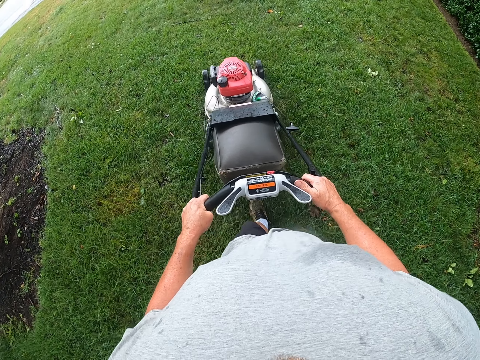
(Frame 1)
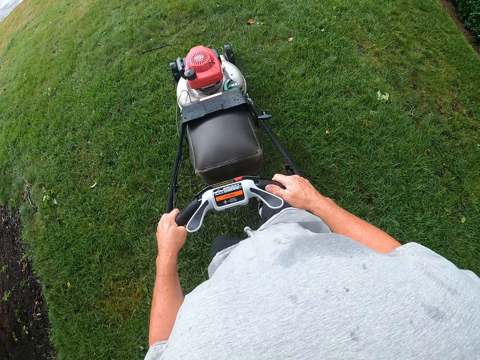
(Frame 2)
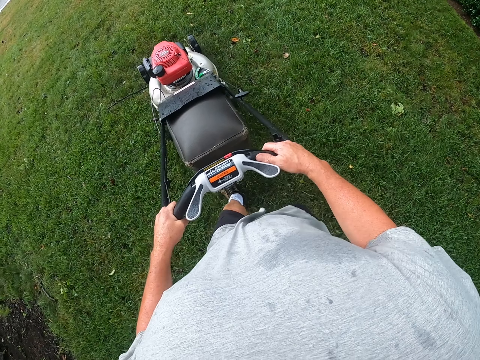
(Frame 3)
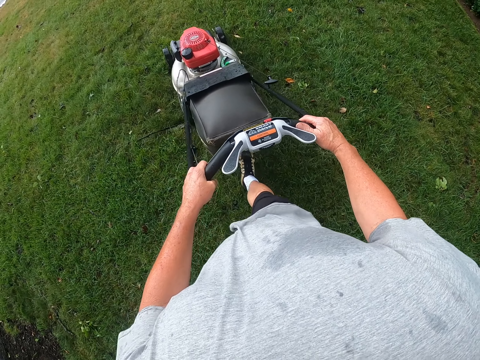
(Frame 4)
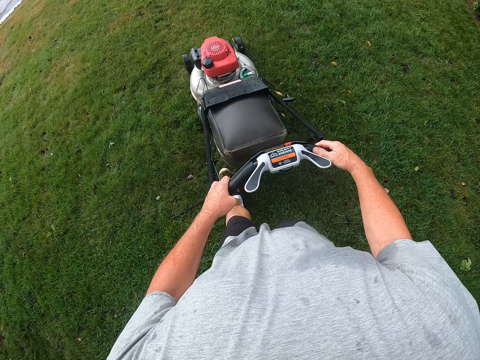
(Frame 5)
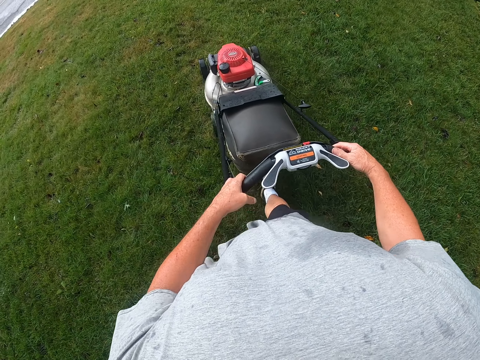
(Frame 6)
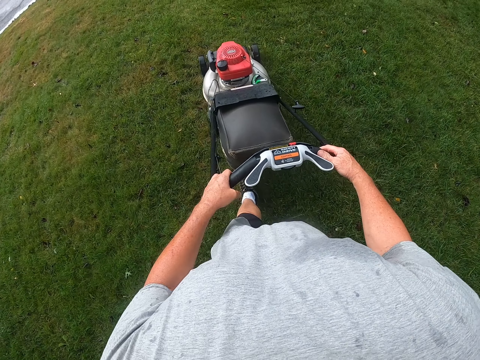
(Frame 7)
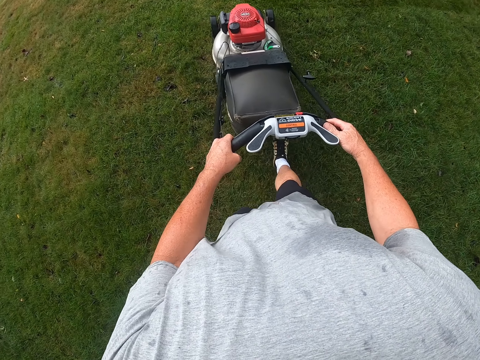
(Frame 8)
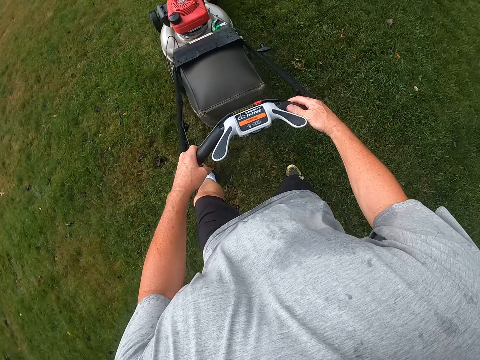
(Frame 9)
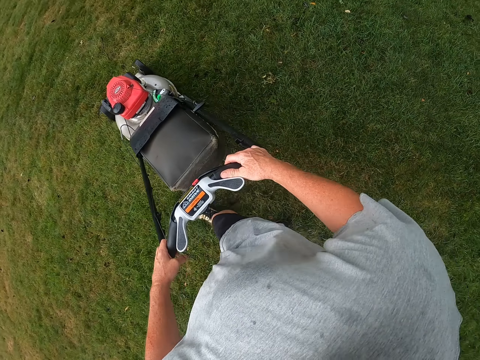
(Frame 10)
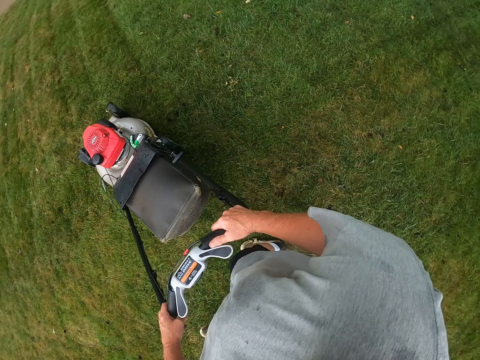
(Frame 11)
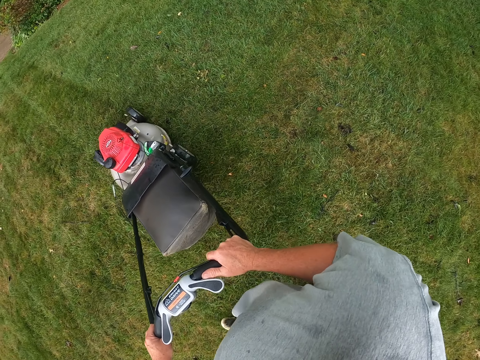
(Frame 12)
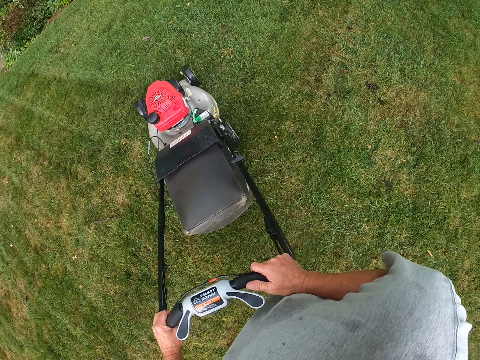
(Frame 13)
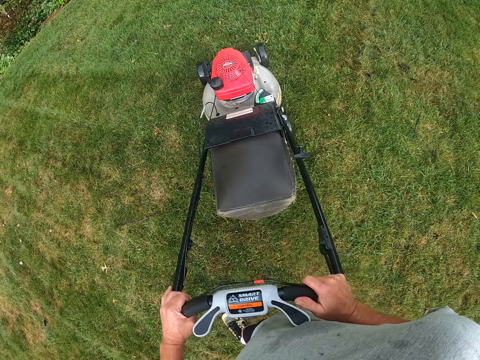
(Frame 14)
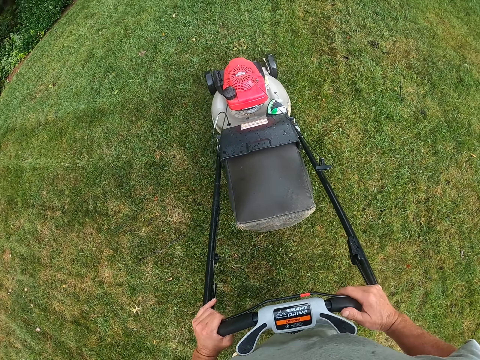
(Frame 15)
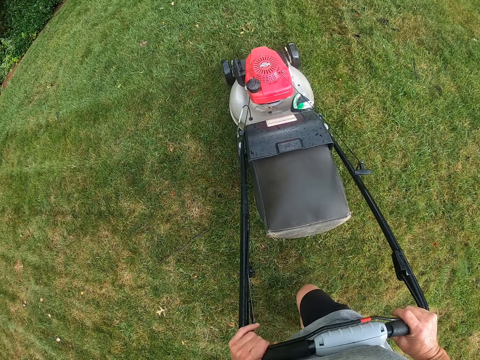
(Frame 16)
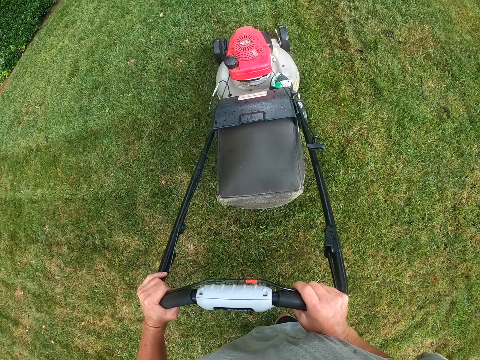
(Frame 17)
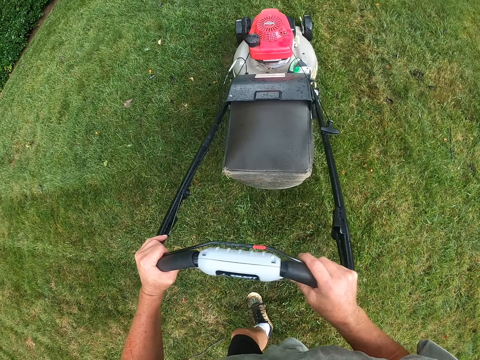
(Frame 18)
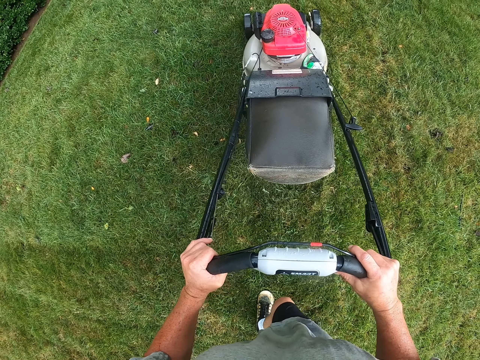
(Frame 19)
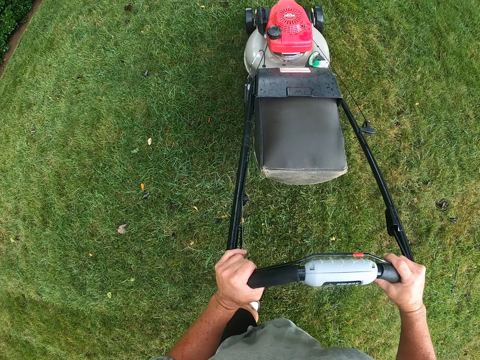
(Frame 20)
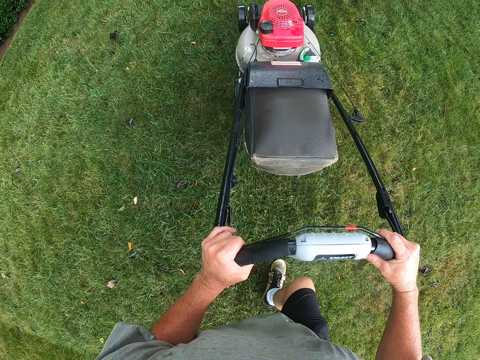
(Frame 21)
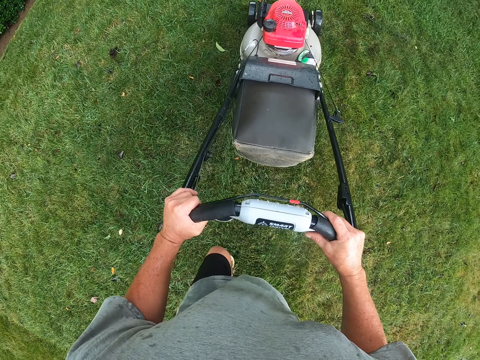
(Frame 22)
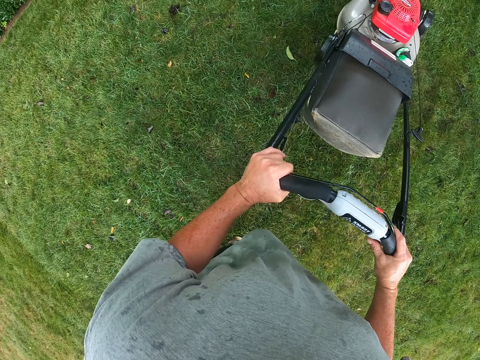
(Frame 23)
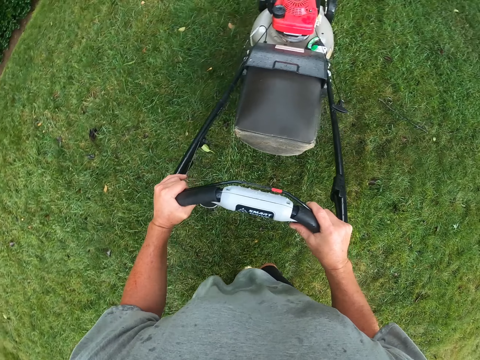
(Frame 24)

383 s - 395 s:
The camera wearer adjusts a lawn mower on the ground. They turn the lawn mower. They cut the grass with the lawn mower.

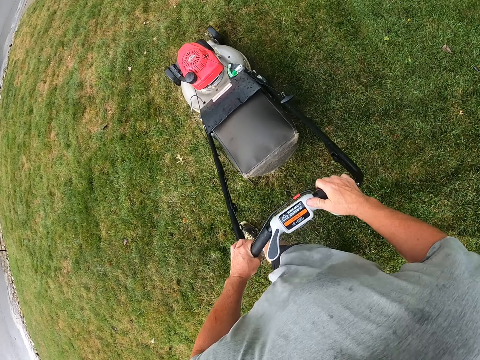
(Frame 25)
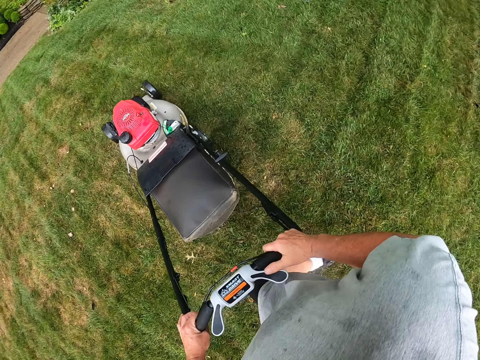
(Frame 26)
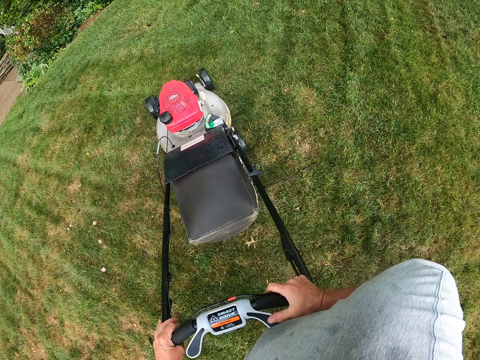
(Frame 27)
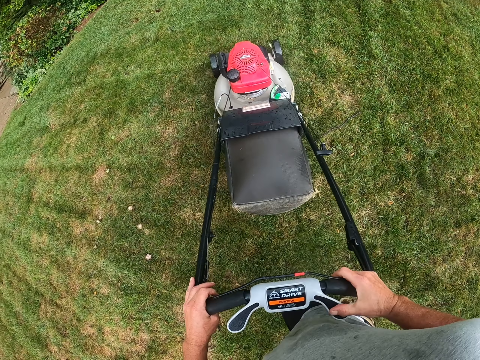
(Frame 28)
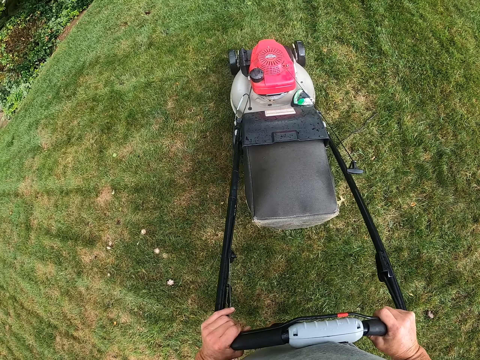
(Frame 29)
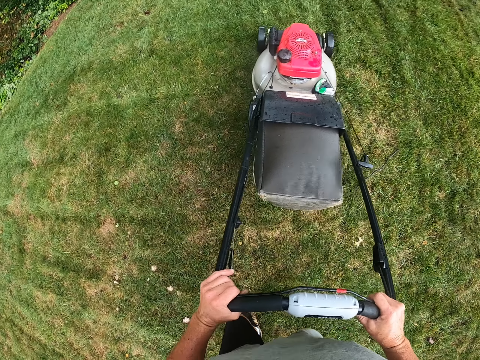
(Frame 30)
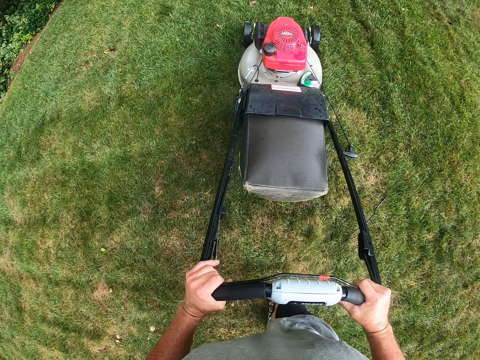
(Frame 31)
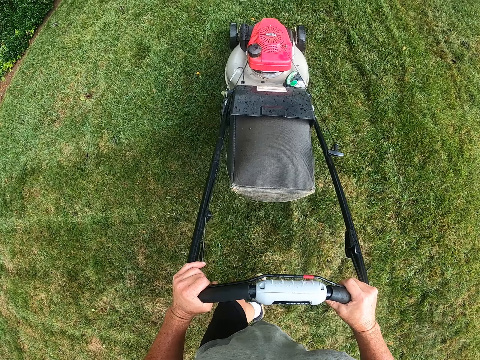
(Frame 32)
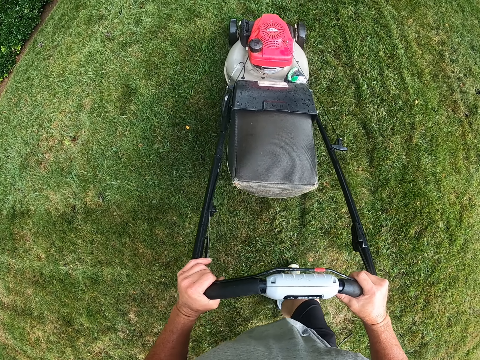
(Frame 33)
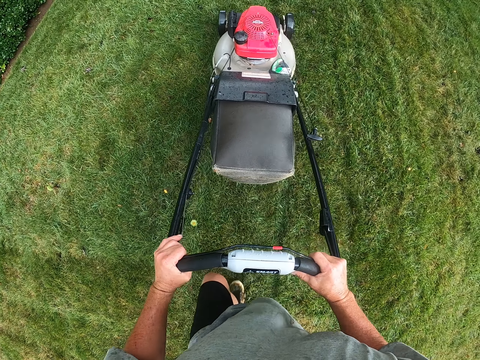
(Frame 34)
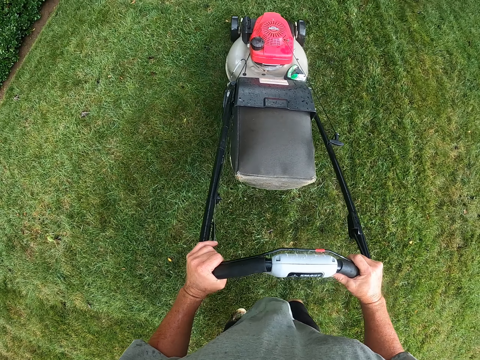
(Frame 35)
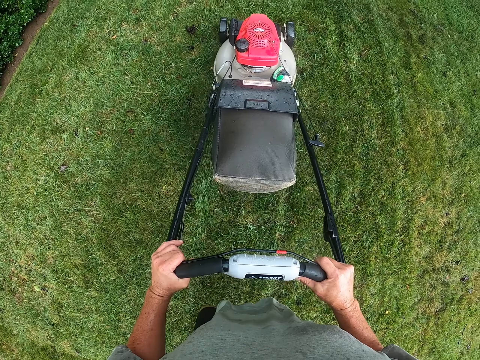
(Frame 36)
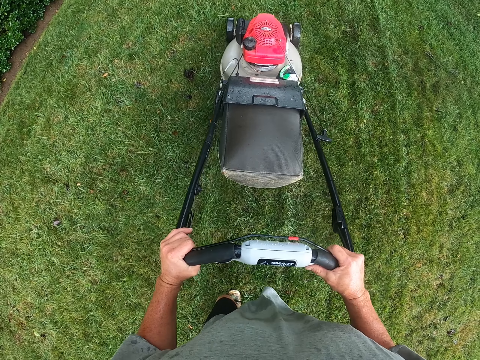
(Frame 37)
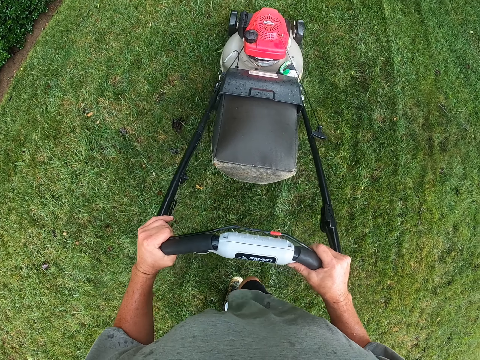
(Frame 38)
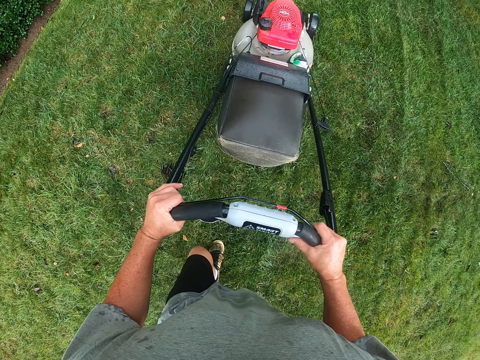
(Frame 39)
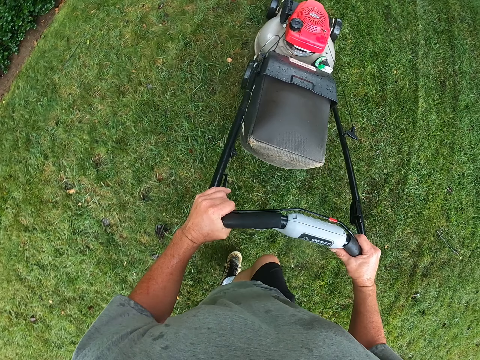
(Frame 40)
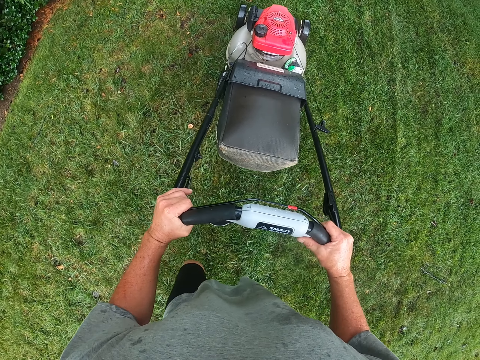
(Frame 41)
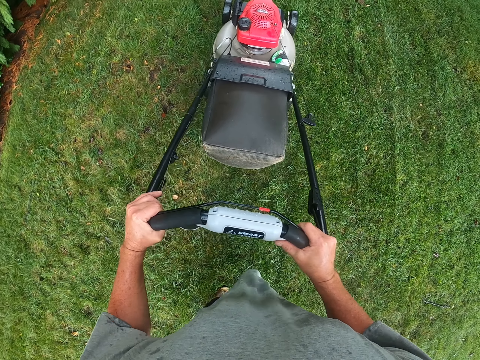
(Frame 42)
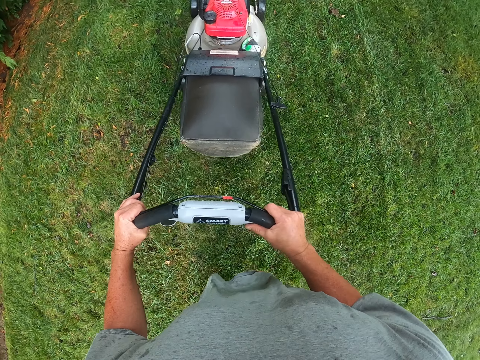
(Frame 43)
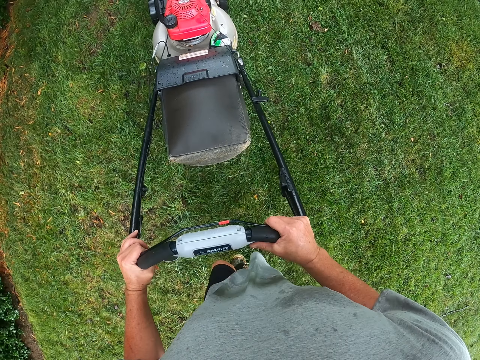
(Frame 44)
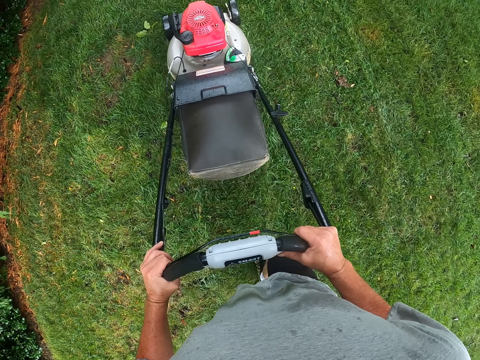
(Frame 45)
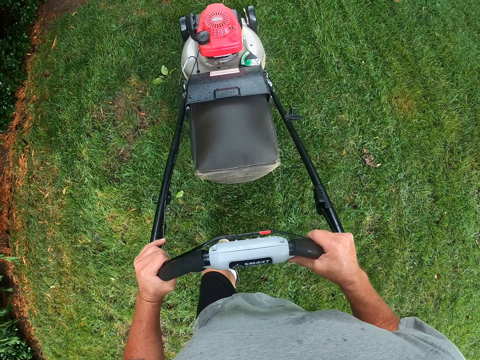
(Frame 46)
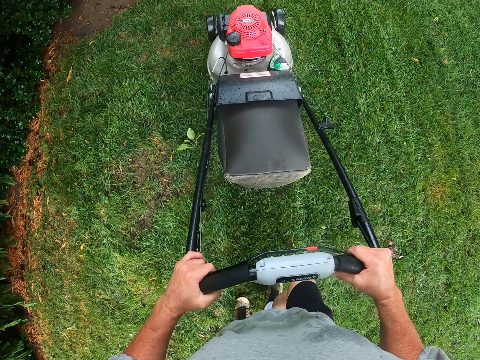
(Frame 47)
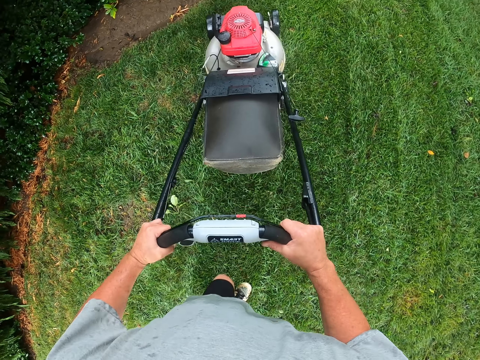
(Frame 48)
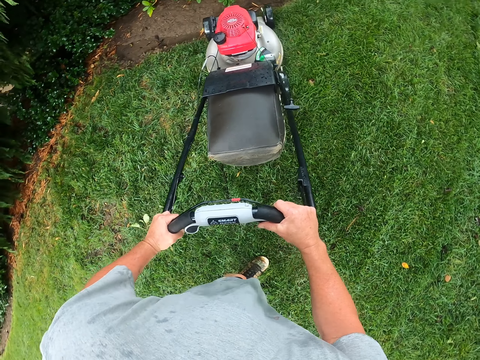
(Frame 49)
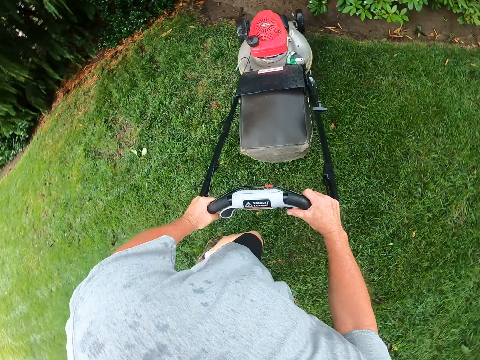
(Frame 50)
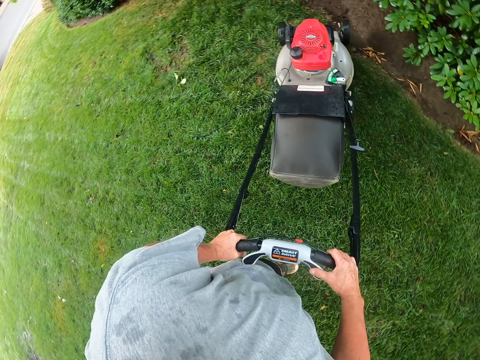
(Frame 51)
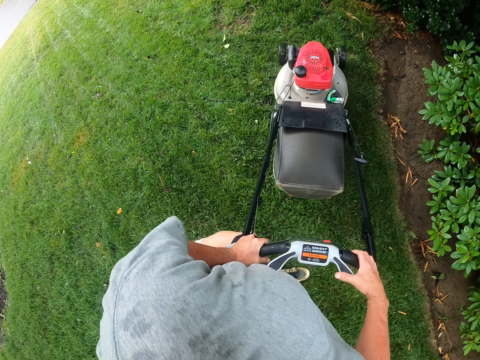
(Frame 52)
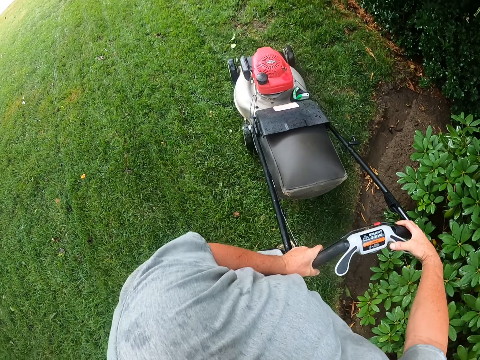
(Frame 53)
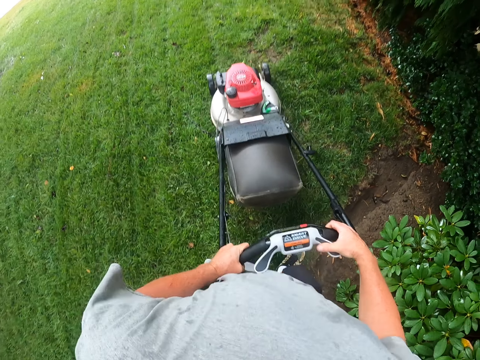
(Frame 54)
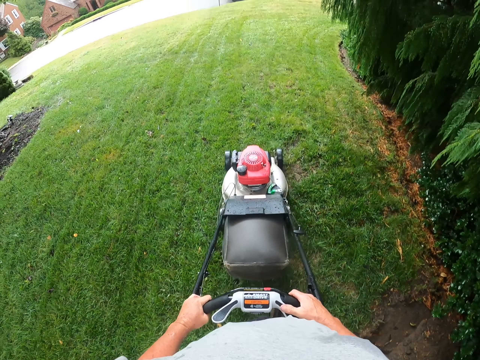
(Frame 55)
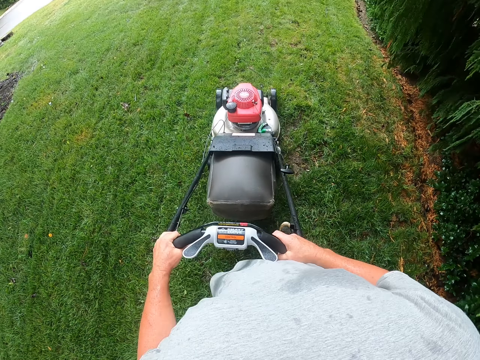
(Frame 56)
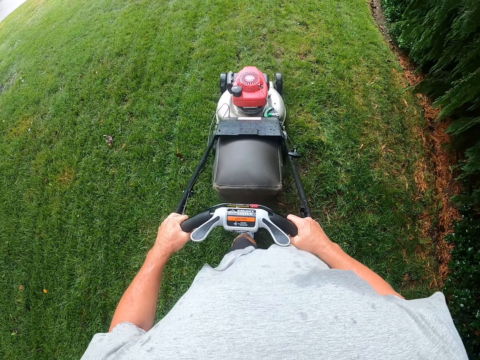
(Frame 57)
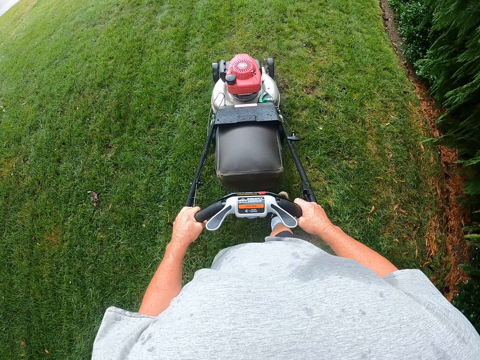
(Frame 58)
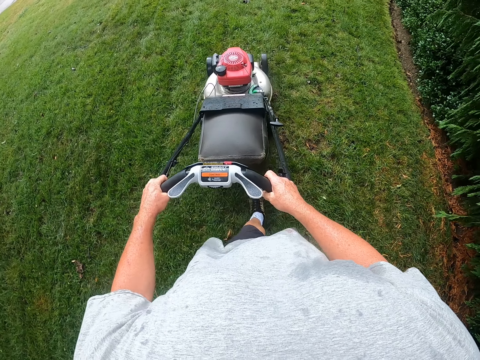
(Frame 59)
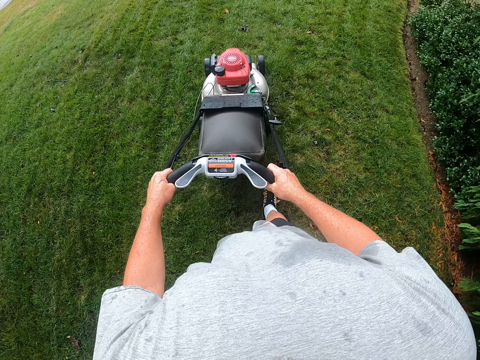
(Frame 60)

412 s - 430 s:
The camera wearer turns the lawn mower. They adjust the lawn mower on the ground. They cut the grass with the lawn mower. They turn the lawn mower. They adjust the lawn mower on the ground. They cut the grass with the lawn mower.
